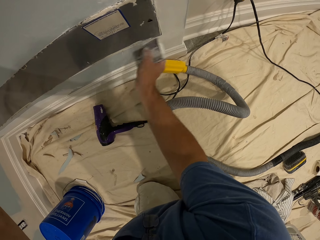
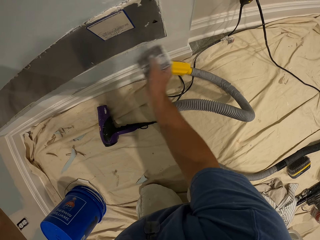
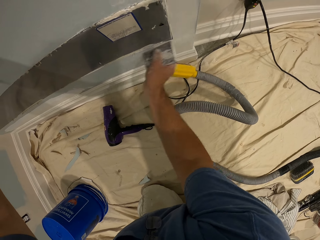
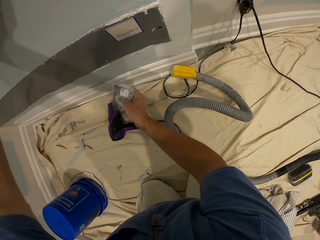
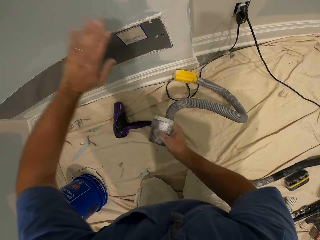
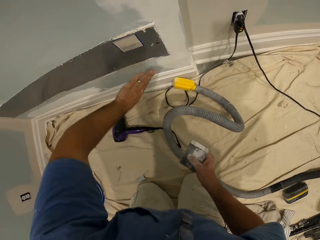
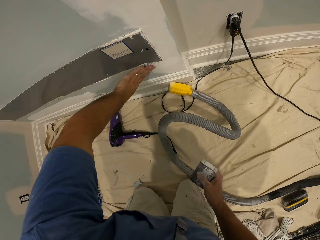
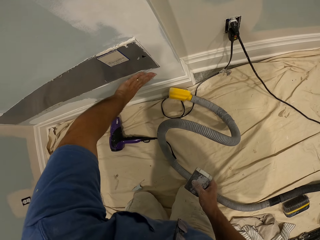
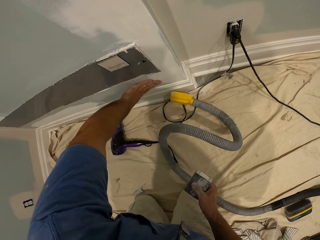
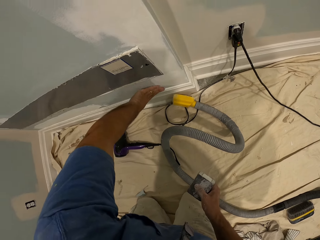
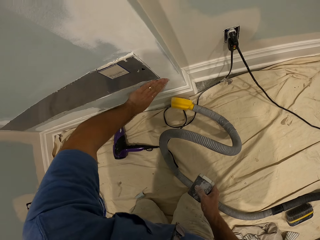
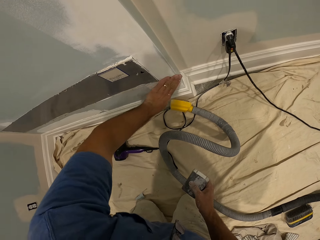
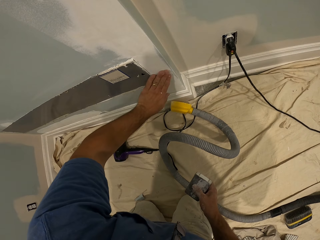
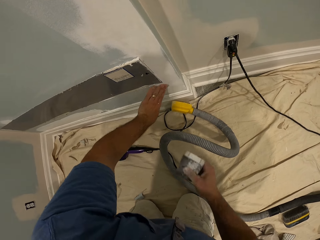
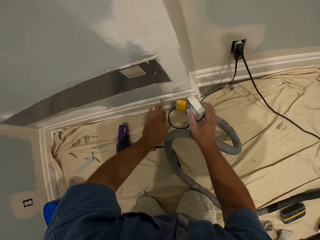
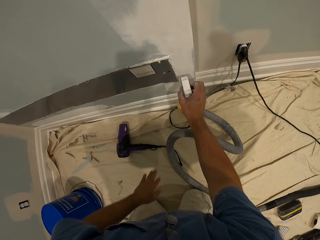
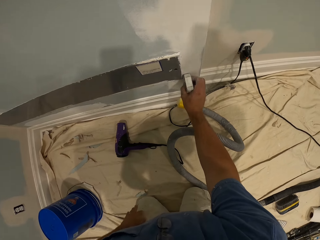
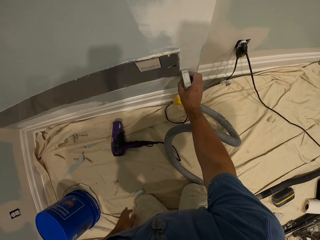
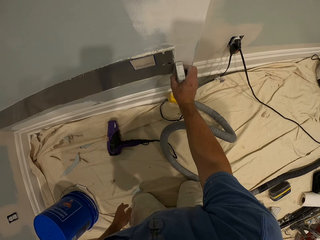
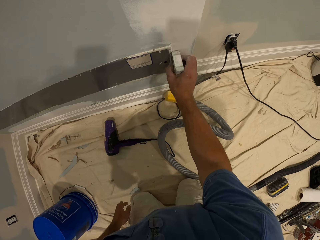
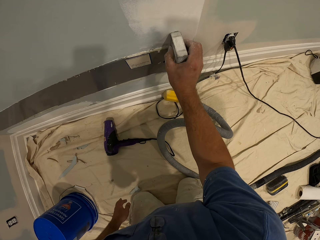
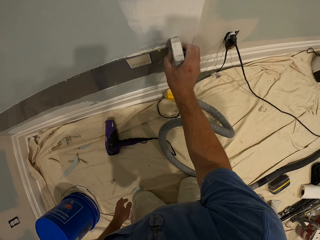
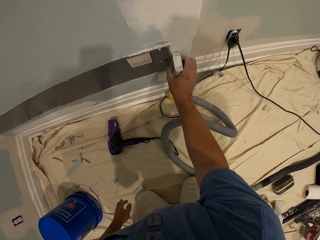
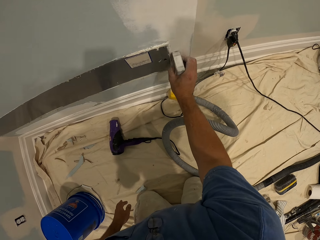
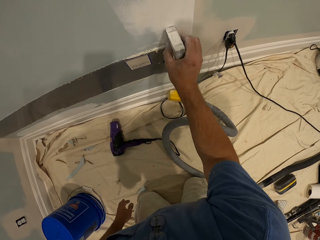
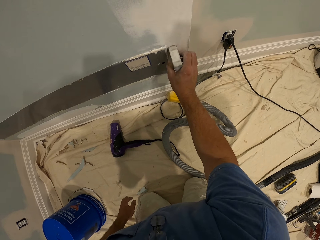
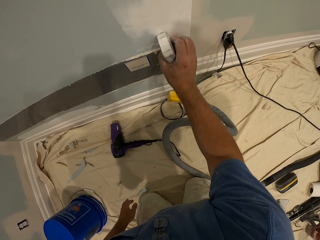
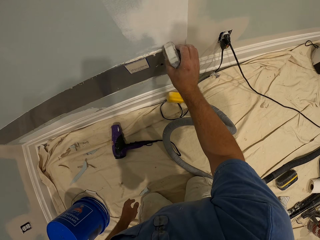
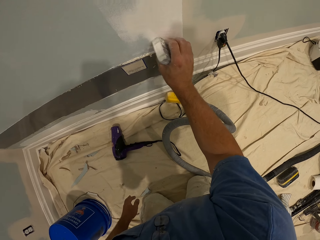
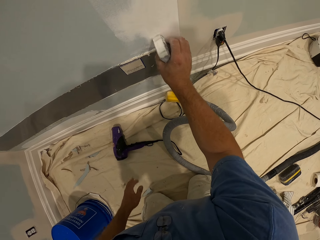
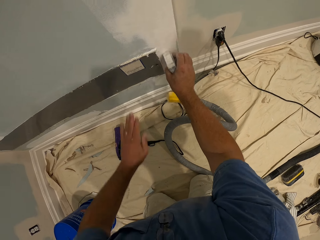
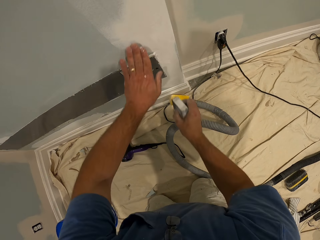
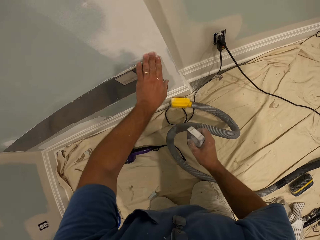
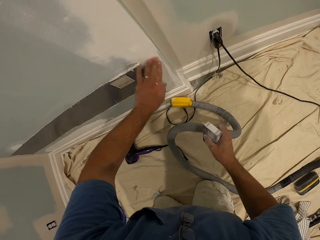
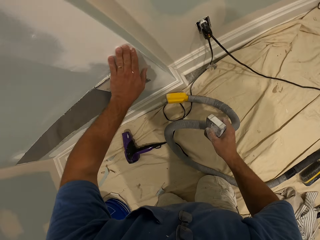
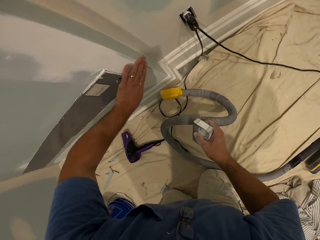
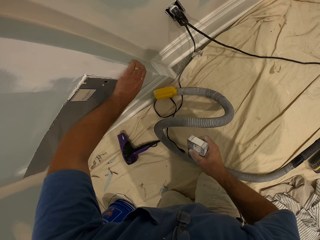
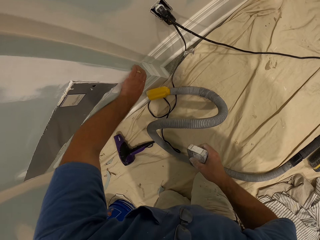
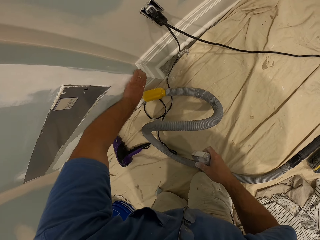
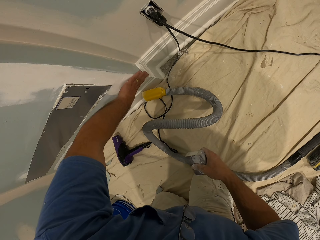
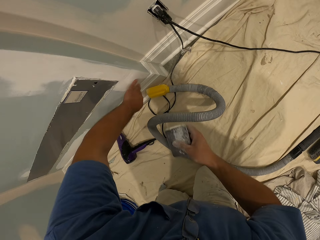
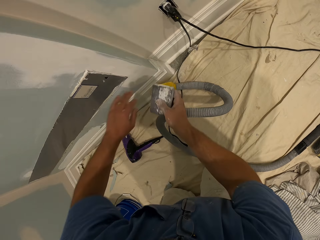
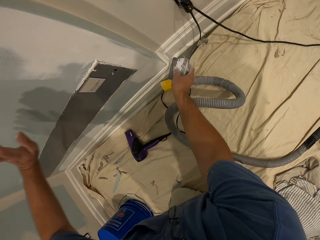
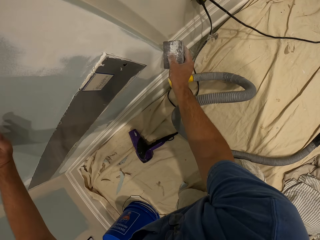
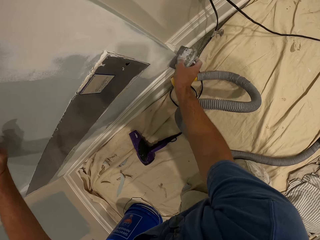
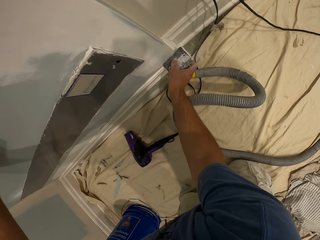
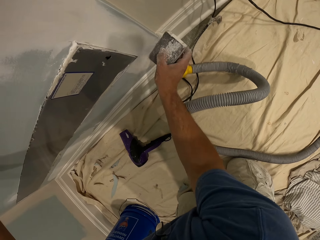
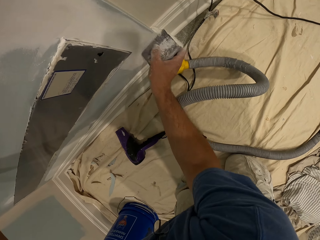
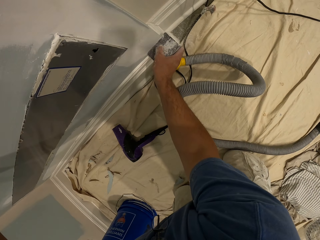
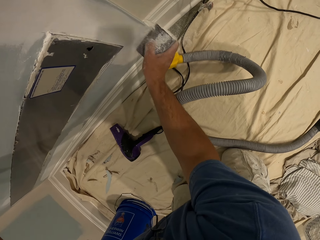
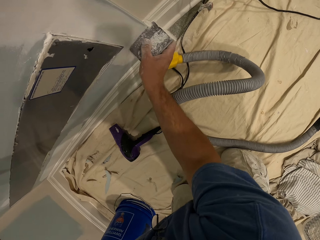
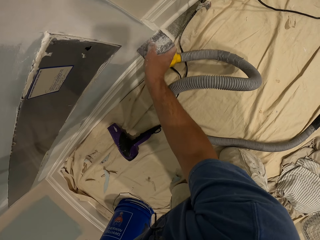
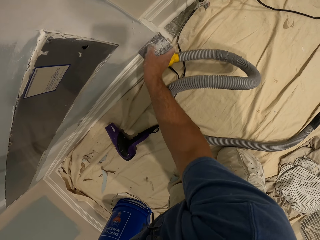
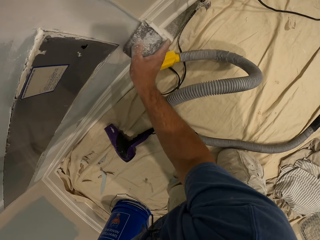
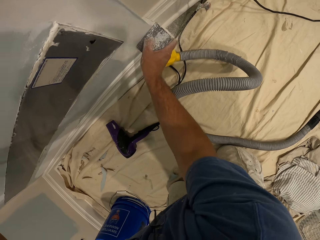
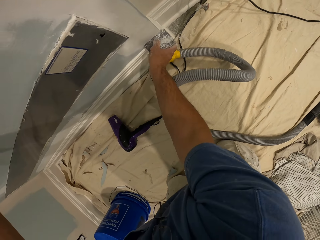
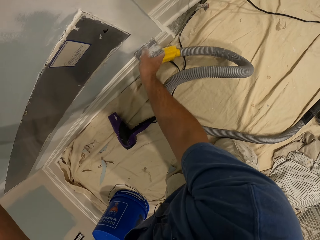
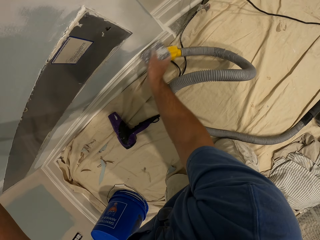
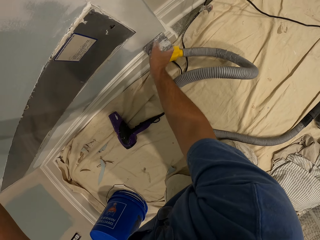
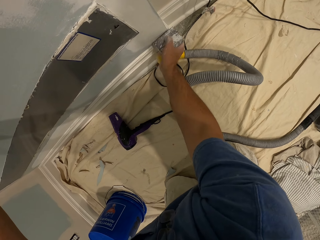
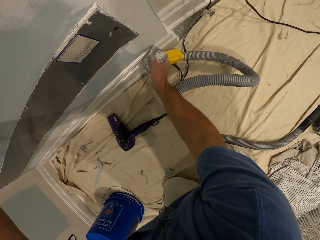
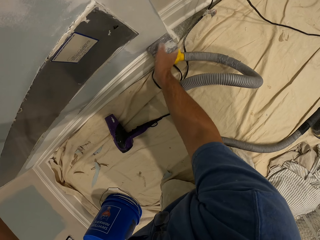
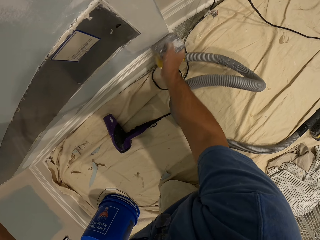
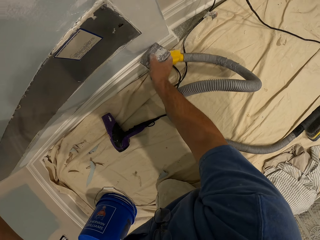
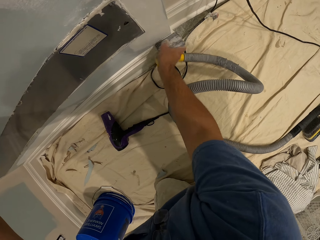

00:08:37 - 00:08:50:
The camera wearer touches the wall with his left hand. He smoothens the wall with the sandpaper or a wall sanding machine in his right hand. He touches the wall with his left hand. He smoothens the wall with his left hand. He smoothens the wall with the sandpaper in his right hand.

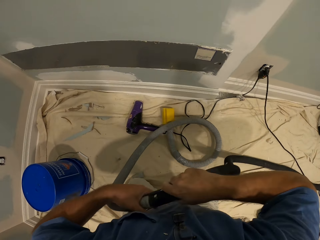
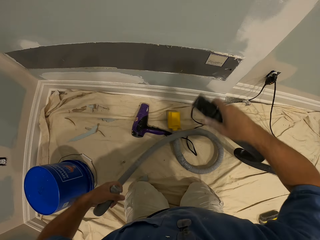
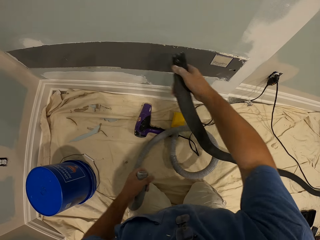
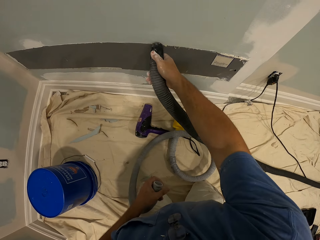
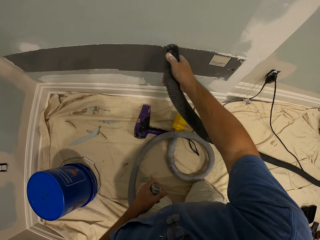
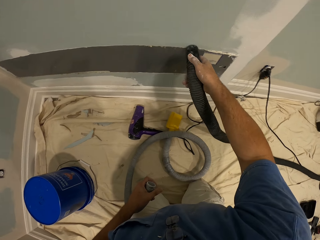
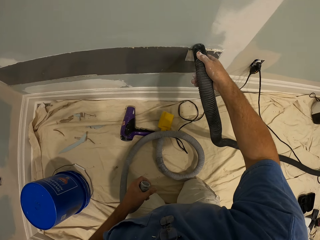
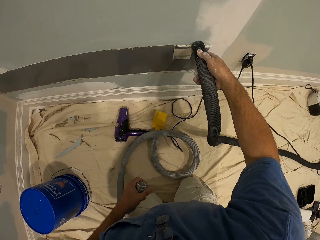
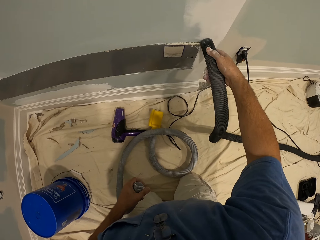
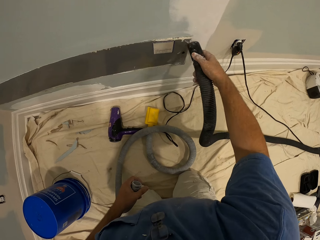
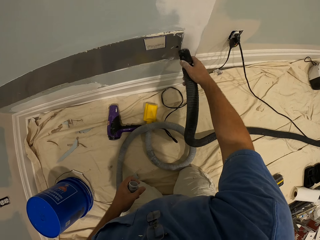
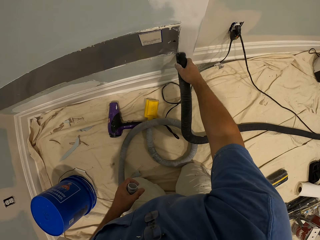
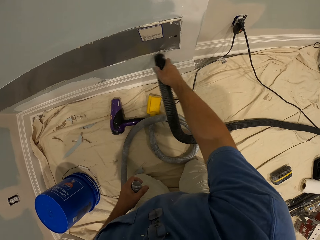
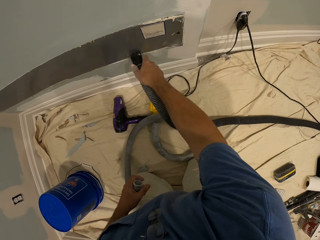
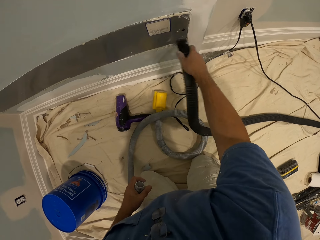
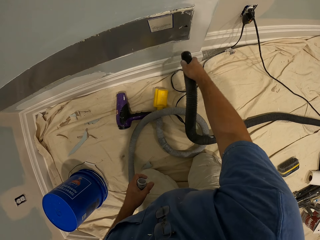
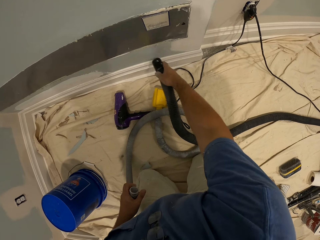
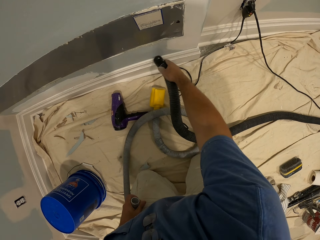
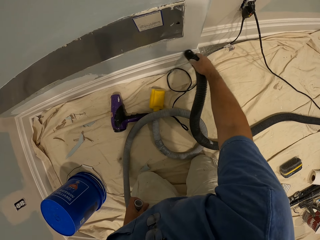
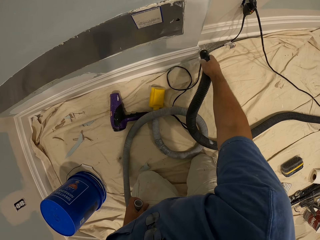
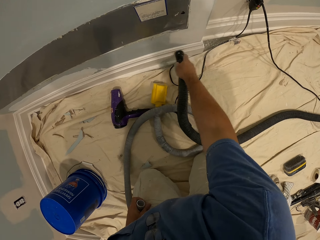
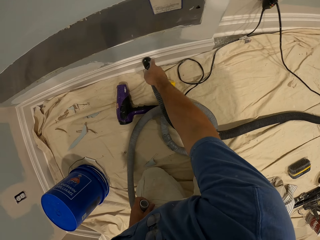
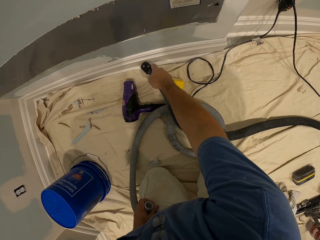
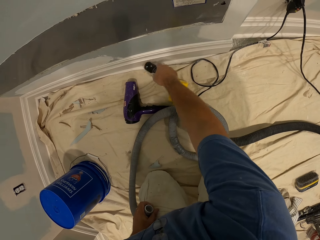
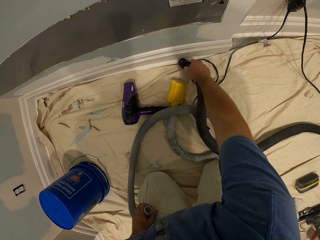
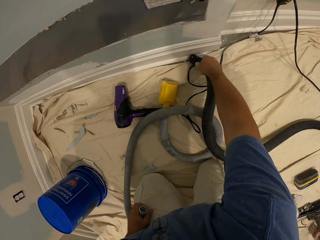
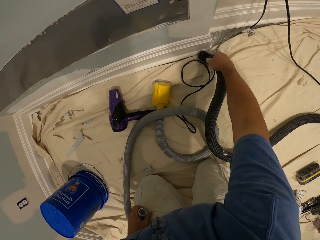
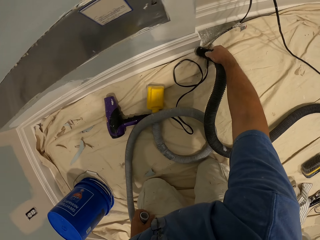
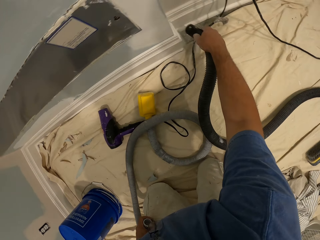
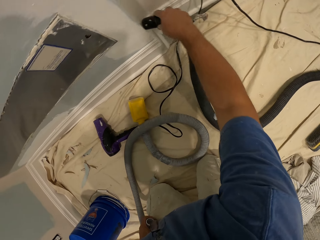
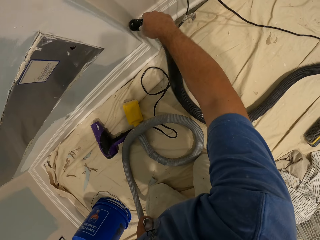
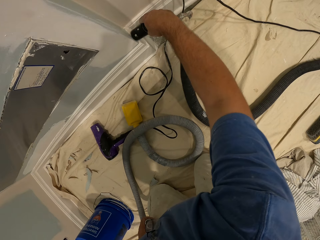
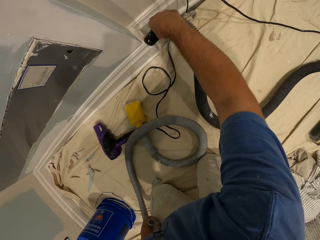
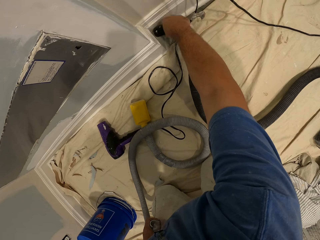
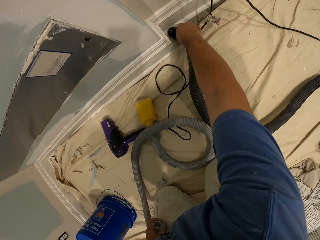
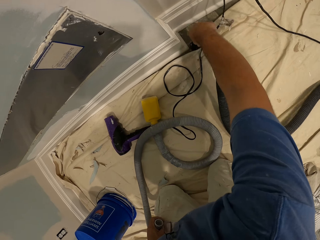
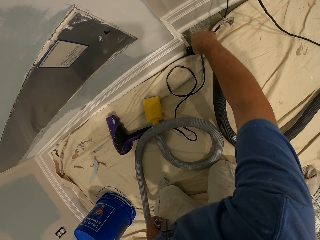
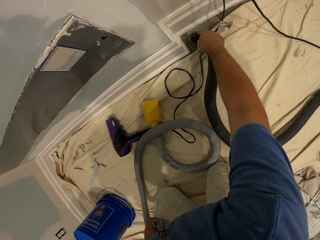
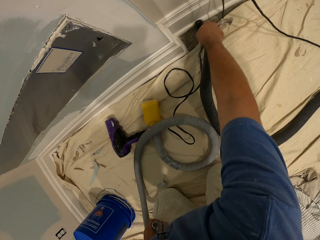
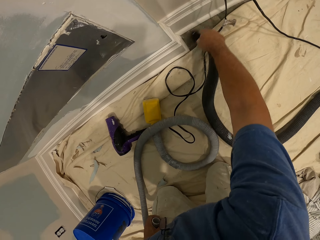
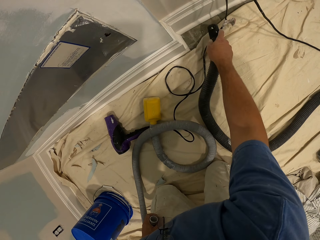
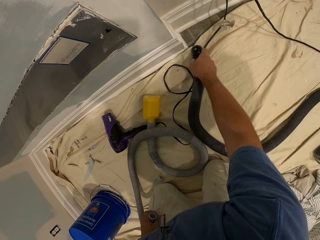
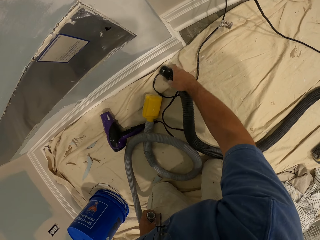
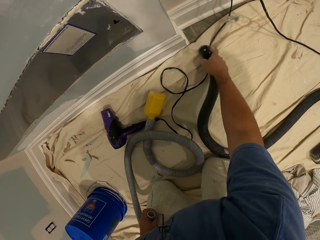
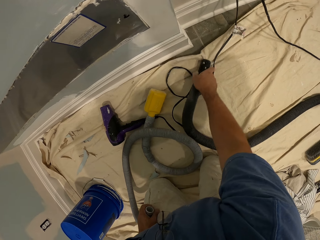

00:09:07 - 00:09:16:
The camera wearer disconnects a hose from the hand sander hose. They vacuum the wall with the vacuum cleaner. They scrape the wall with the hand sander hose. They vacuum the floor with the vacuum cleaner.
